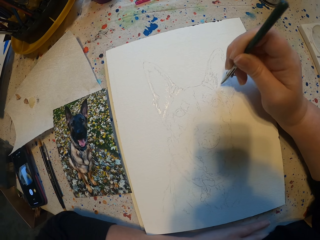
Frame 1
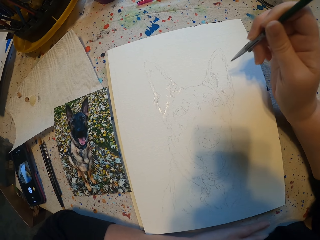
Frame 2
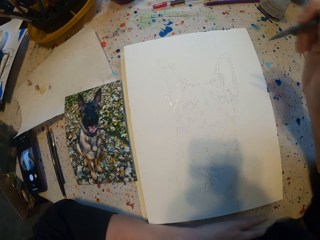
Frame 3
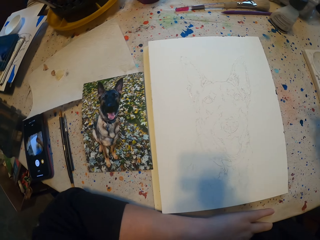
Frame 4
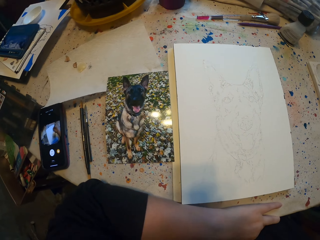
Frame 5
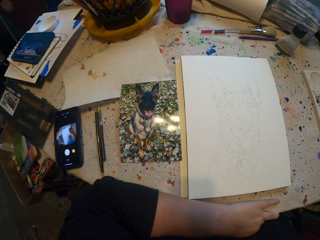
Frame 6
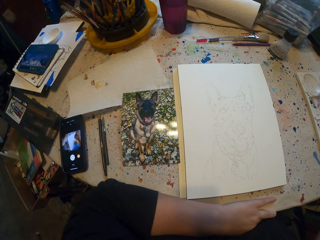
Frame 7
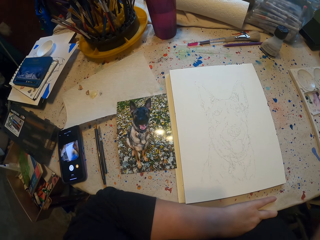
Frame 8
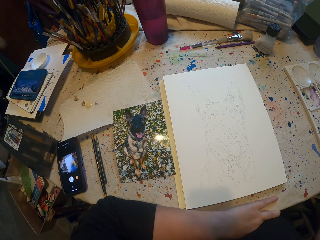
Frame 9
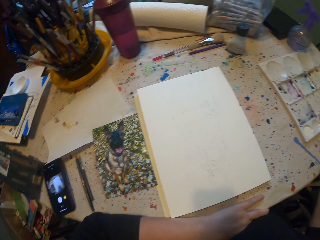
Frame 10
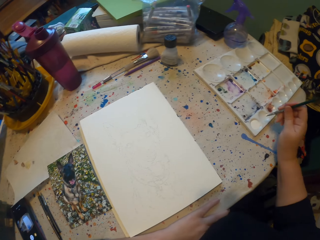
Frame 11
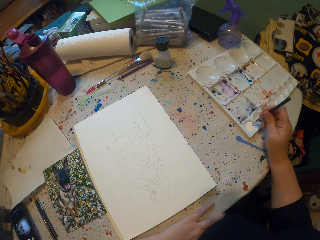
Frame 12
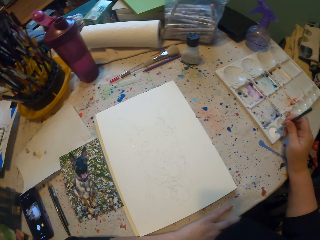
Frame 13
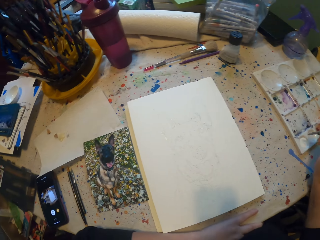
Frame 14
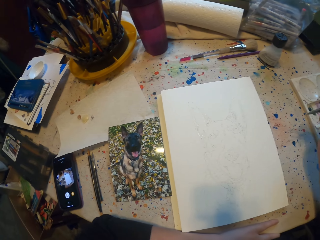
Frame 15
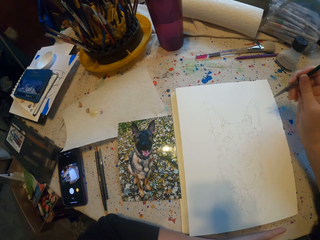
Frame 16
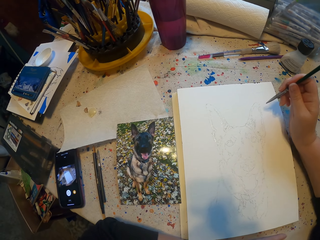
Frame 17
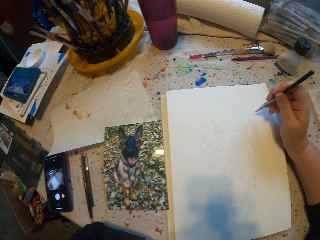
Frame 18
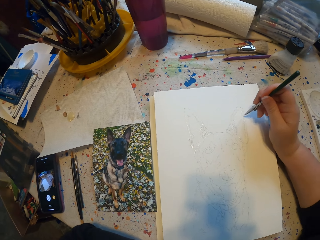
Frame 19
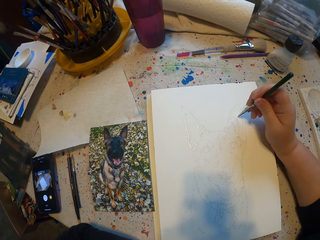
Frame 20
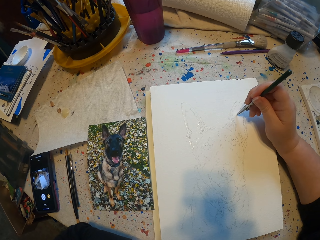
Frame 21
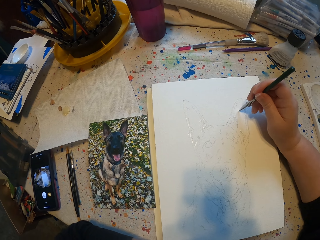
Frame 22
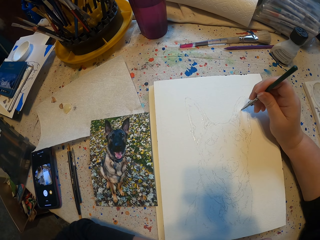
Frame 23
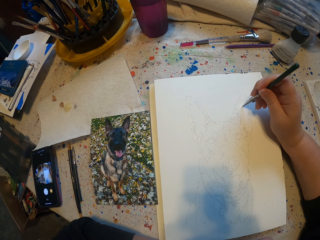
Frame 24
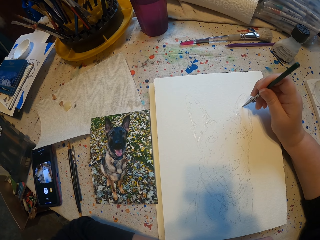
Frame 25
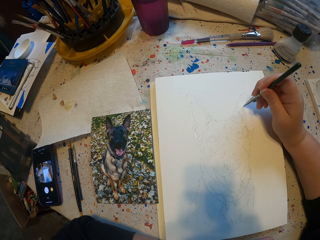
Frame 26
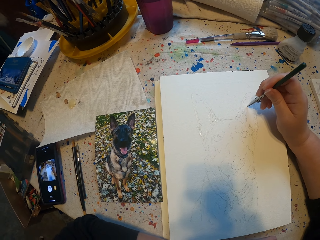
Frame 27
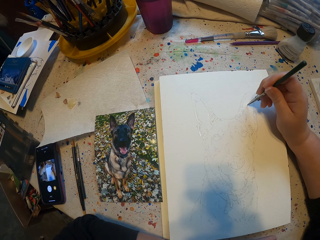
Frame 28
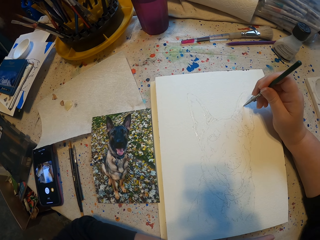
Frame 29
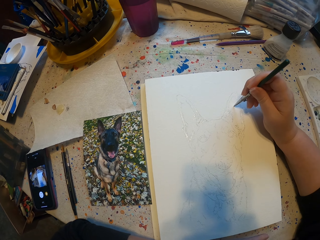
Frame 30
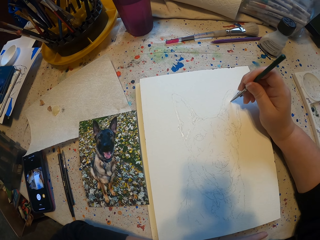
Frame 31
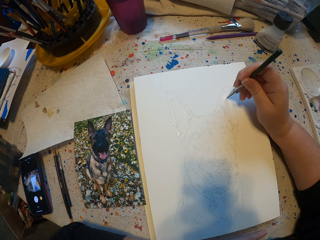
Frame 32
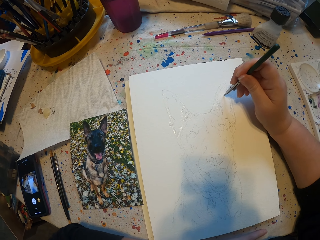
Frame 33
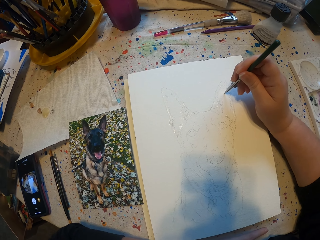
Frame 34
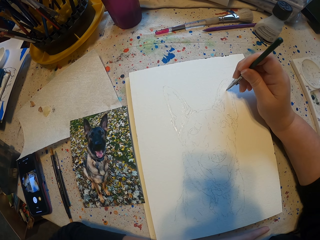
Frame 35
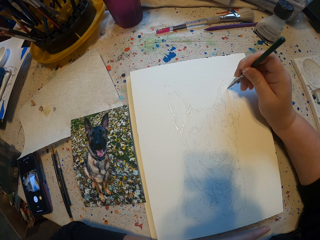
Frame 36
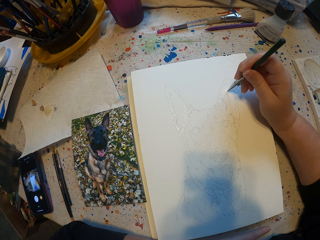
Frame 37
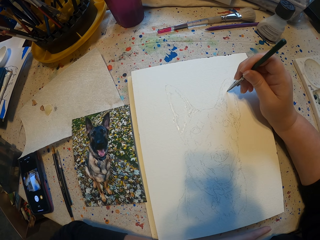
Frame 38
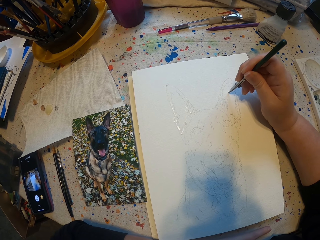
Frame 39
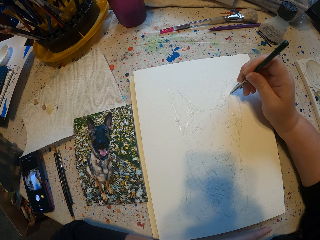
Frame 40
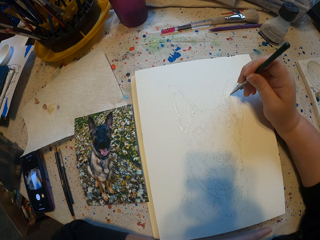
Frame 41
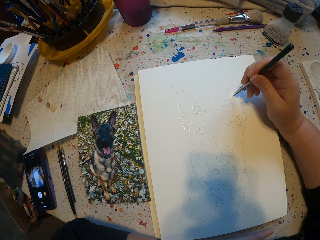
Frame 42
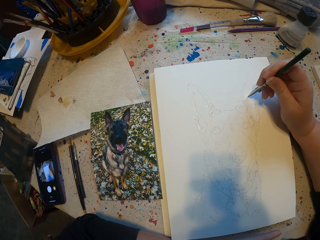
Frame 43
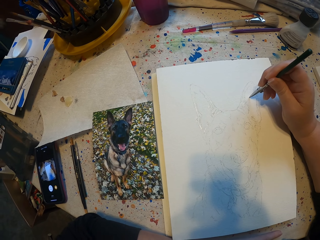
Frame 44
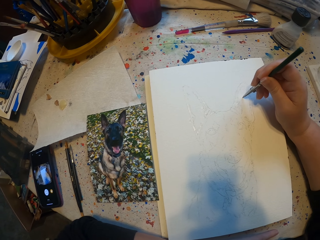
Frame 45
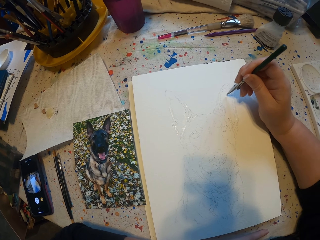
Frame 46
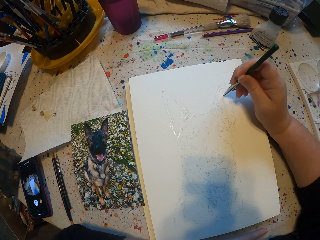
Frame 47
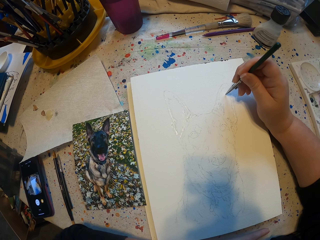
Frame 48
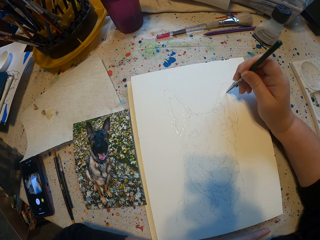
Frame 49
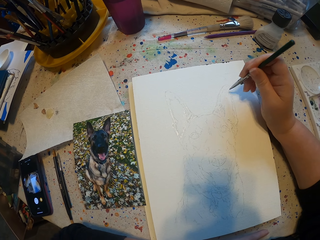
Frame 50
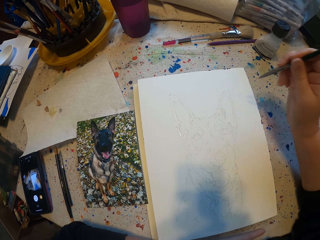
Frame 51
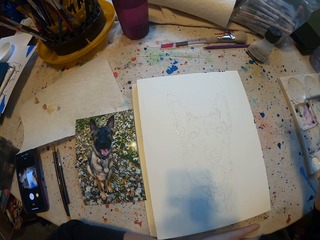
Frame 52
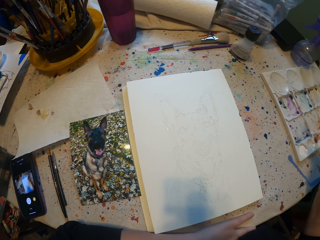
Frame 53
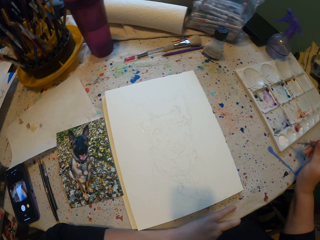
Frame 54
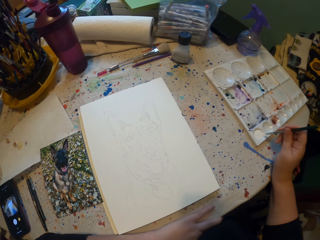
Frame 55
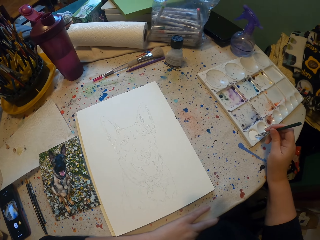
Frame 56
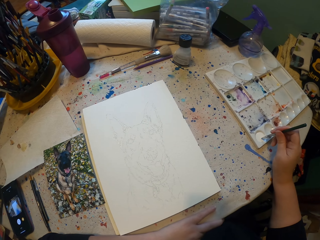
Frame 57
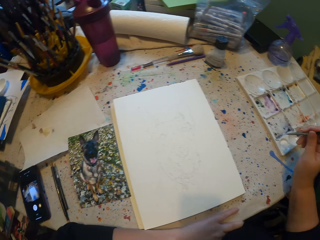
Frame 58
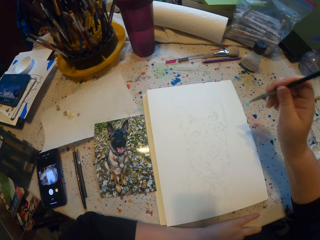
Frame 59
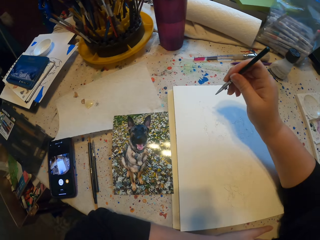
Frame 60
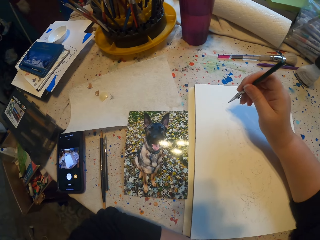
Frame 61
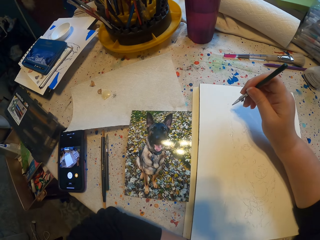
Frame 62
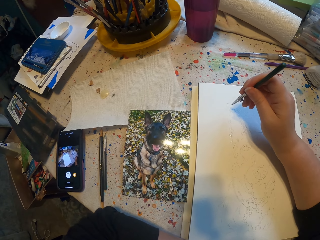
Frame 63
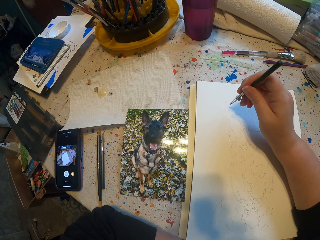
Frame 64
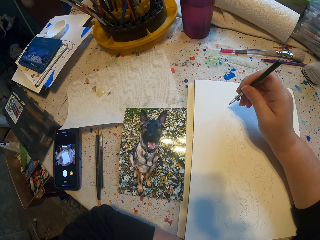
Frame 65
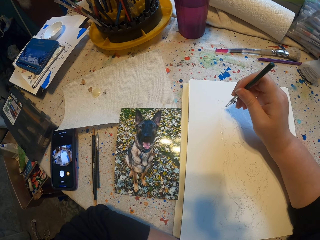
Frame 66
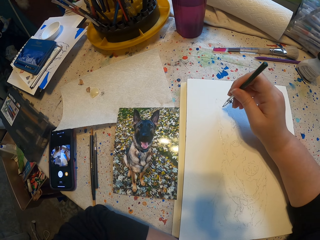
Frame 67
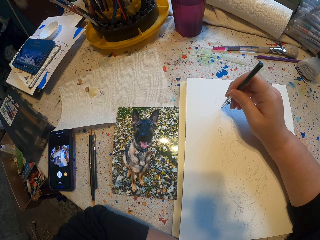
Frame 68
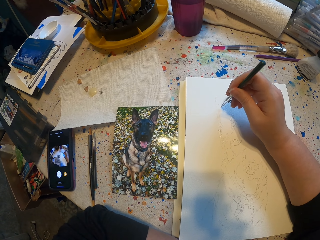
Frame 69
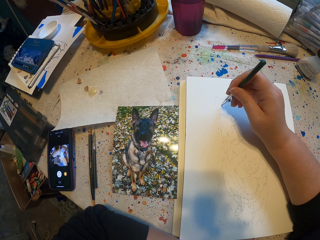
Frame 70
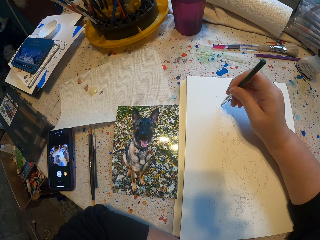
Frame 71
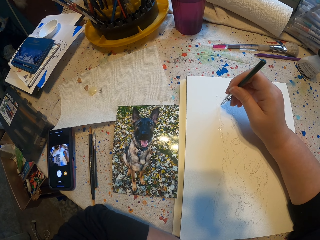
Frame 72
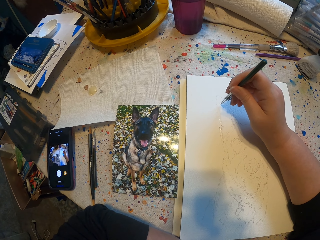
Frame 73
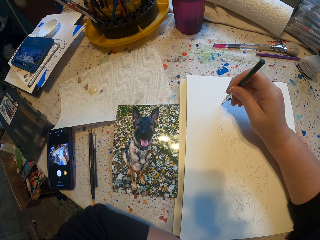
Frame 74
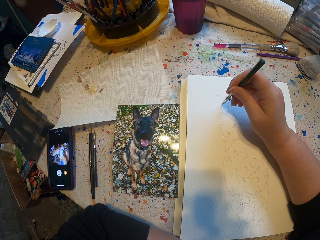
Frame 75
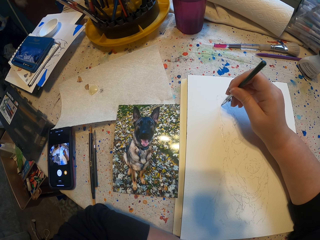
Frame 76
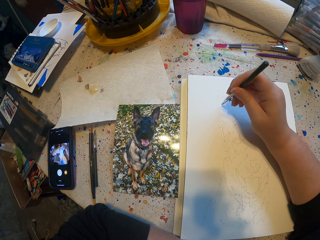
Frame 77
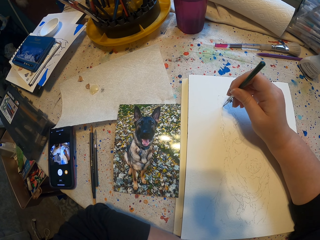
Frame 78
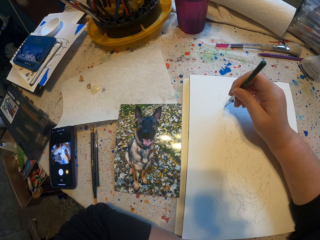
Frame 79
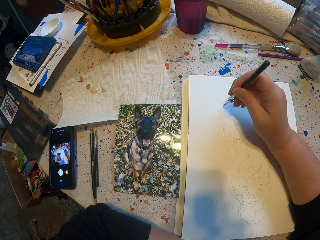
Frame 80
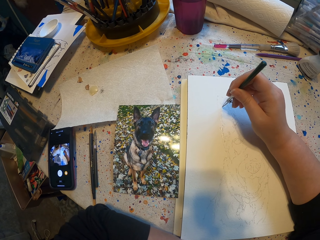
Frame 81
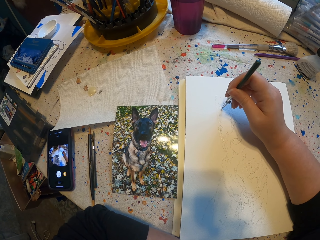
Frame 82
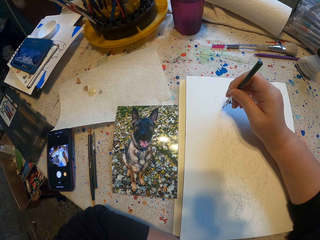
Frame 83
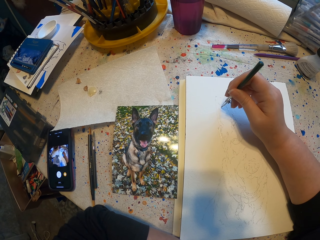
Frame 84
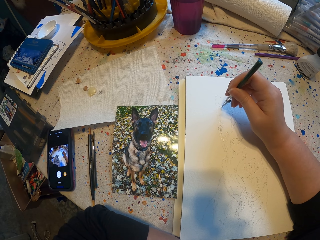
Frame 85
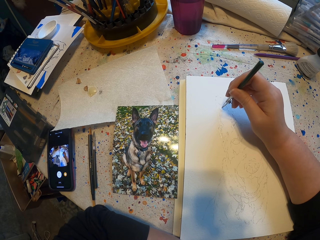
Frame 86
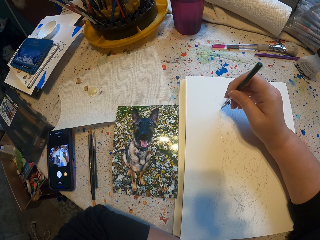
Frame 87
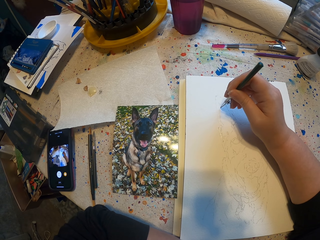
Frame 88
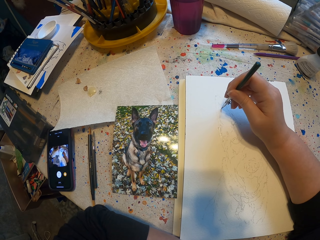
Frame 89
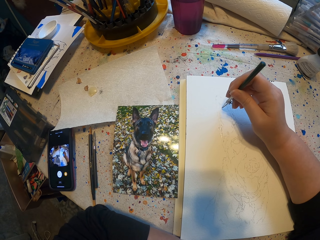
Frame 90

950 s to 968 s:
The camera wearer puts a brush in paint. They sketch on a book. They put the brush in the paint. They sketch on the book.

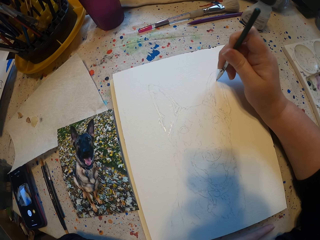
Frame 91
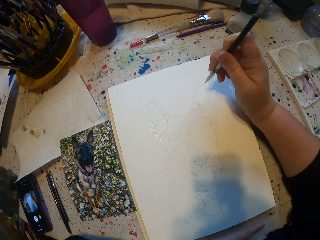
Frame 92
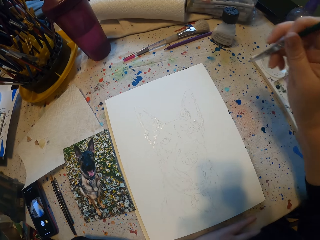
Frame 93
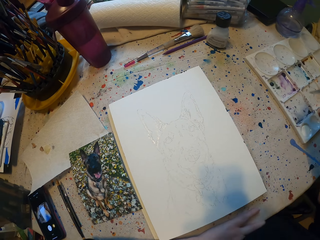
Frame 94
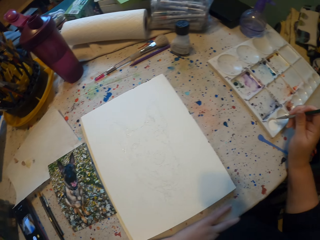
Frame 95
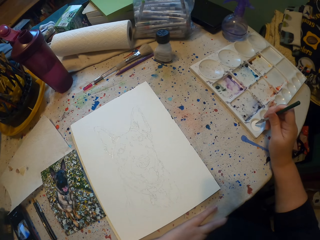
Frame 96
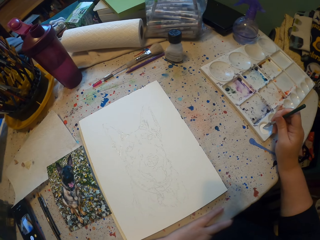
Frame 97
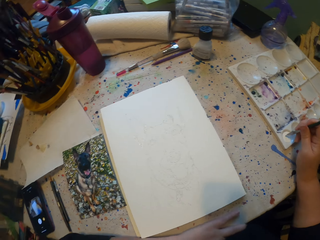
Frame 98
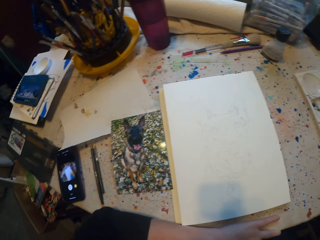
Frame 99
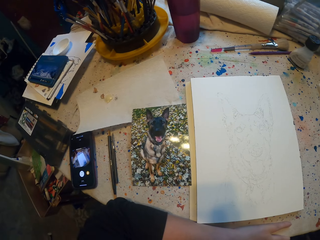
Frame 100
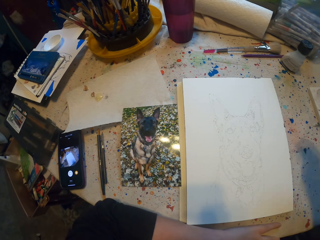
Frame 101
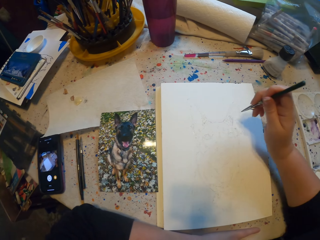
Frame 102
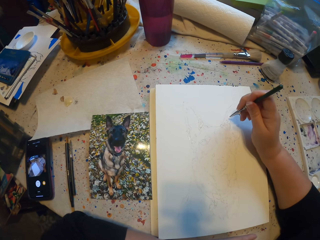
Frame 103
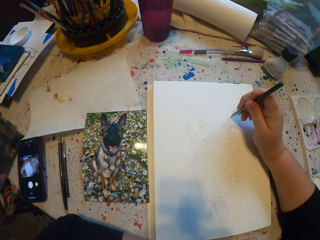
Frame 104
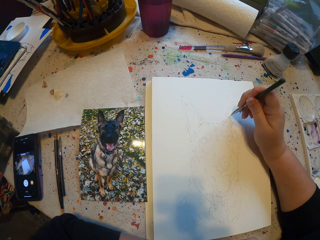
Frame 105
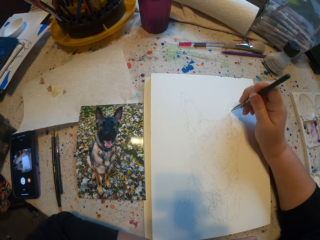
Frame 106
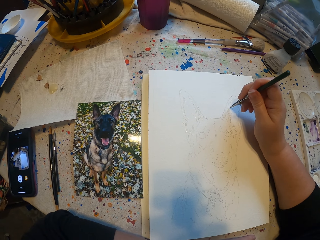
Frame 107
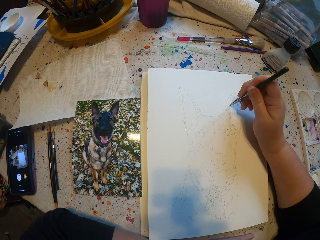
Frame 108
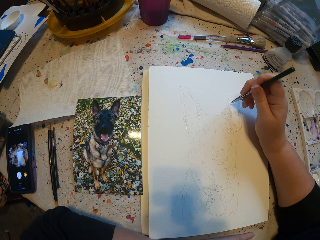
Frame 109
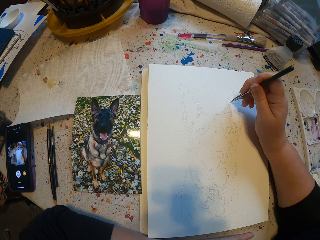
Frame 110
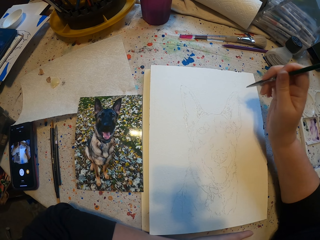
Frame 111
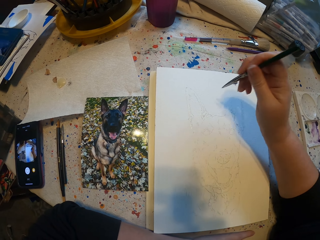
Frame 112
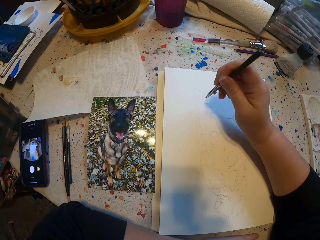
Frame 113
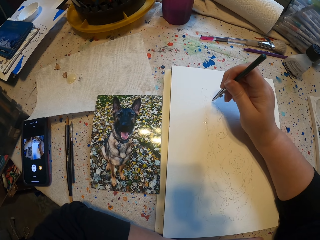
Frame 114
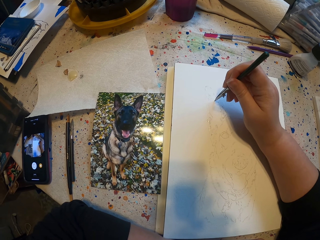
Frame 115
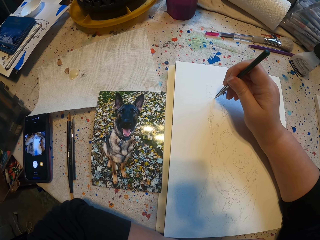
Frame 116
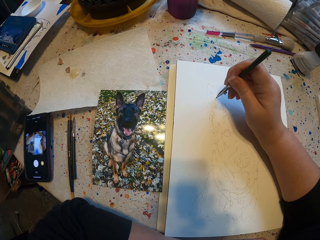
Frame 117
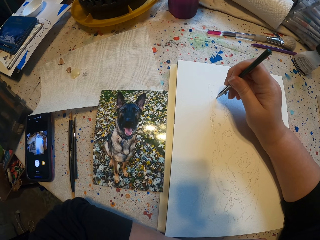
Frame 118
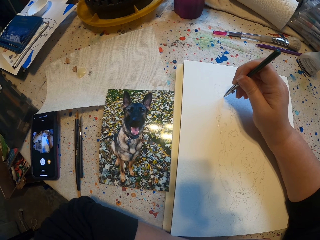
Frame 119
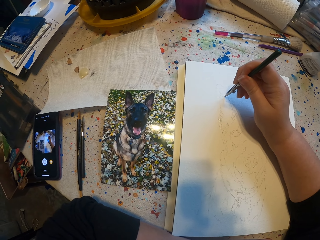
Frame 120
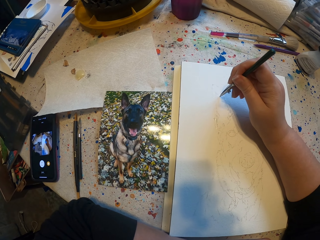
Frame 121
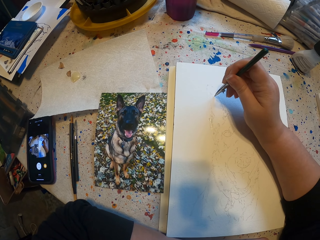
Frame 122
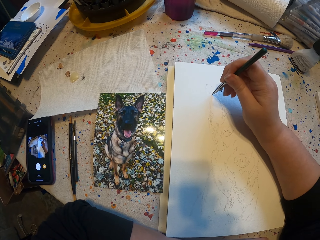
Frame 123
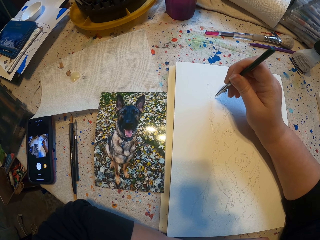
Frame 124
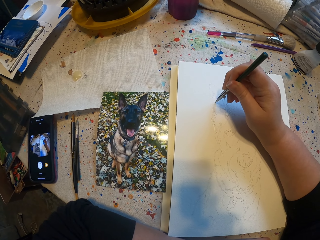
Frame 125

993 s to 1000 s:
The camera wearer puts a brush in paint. They sketch on a book.
